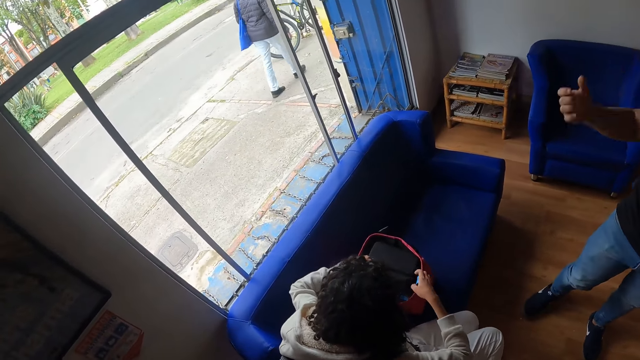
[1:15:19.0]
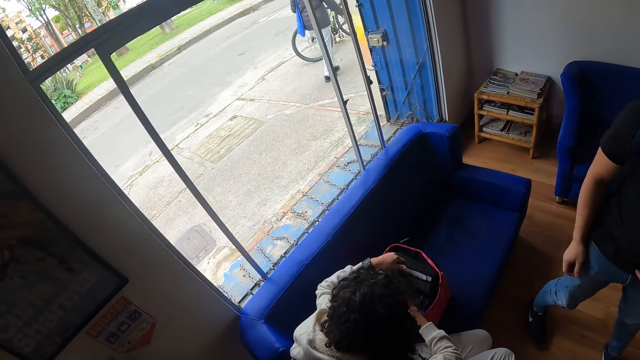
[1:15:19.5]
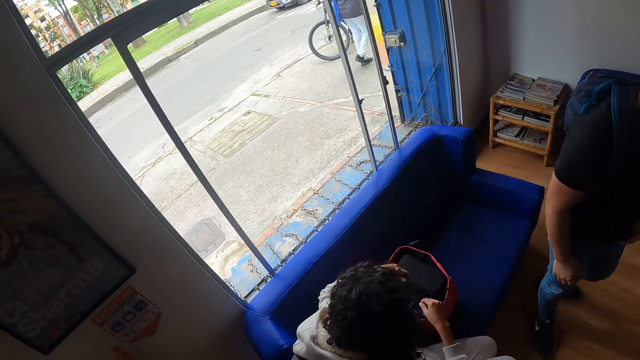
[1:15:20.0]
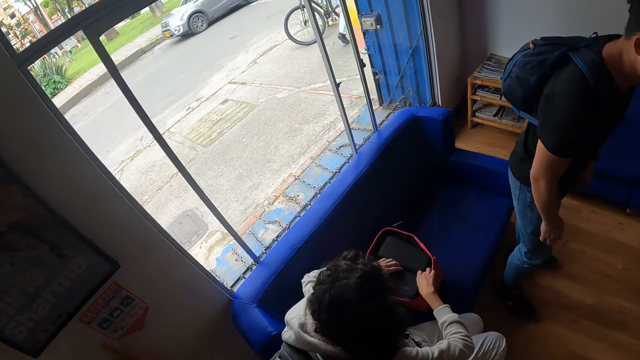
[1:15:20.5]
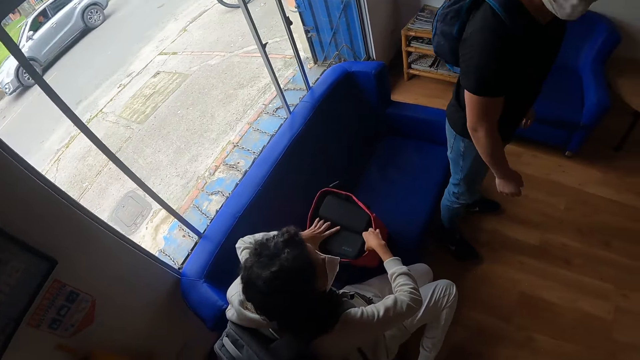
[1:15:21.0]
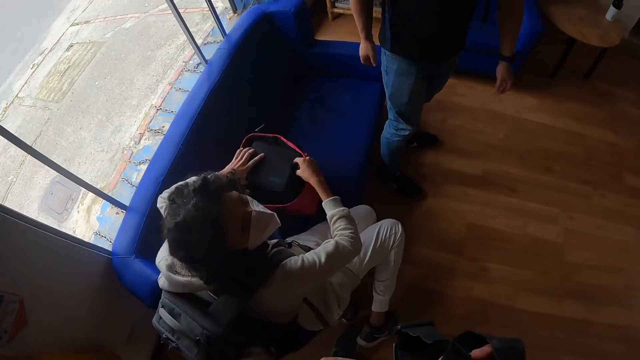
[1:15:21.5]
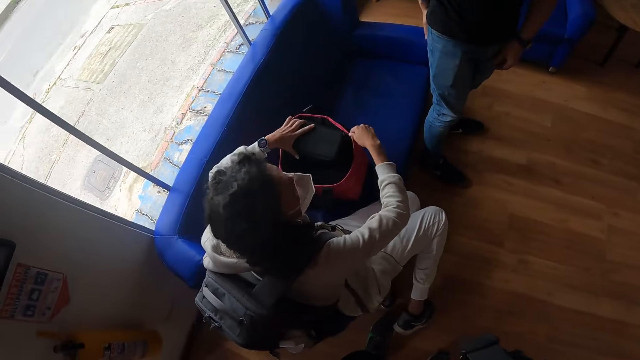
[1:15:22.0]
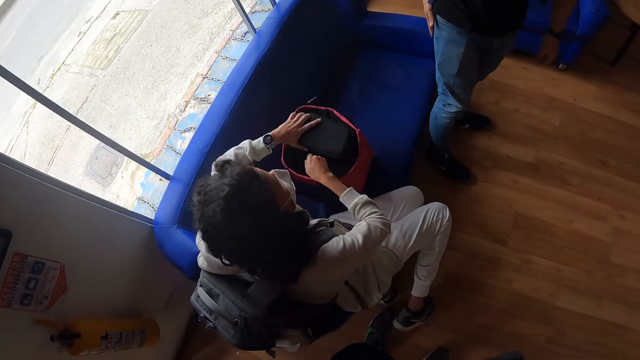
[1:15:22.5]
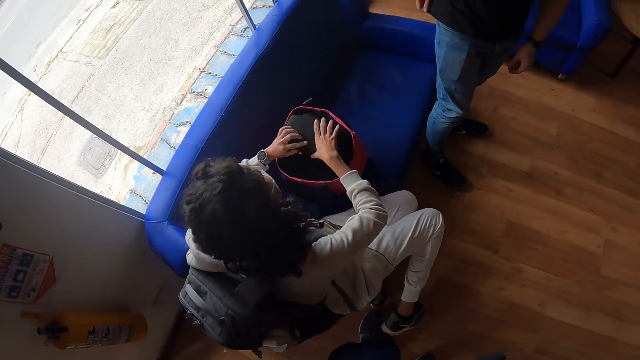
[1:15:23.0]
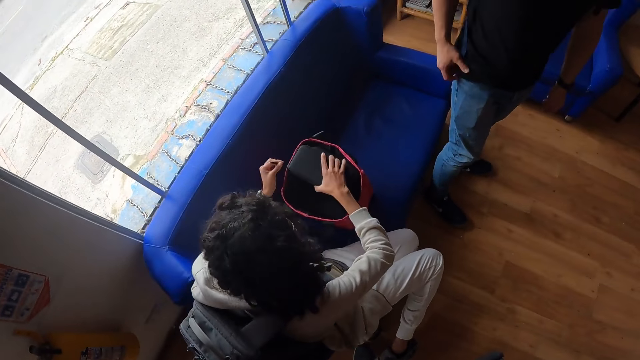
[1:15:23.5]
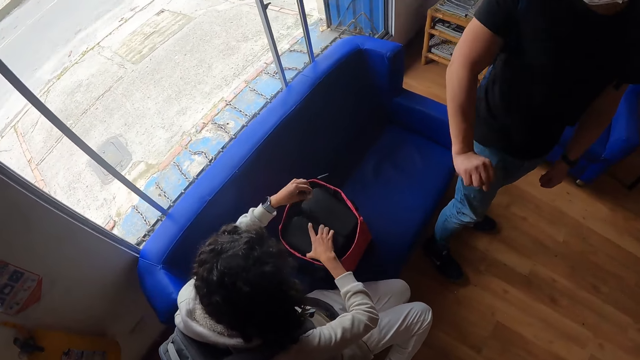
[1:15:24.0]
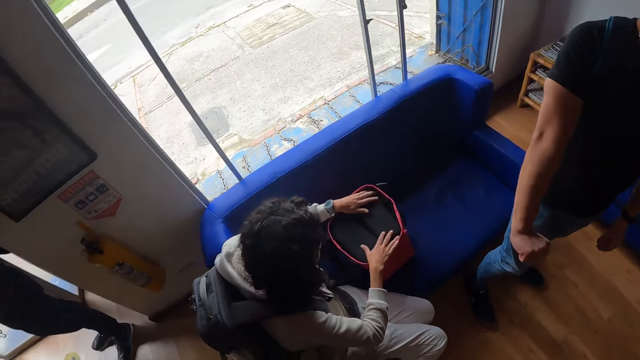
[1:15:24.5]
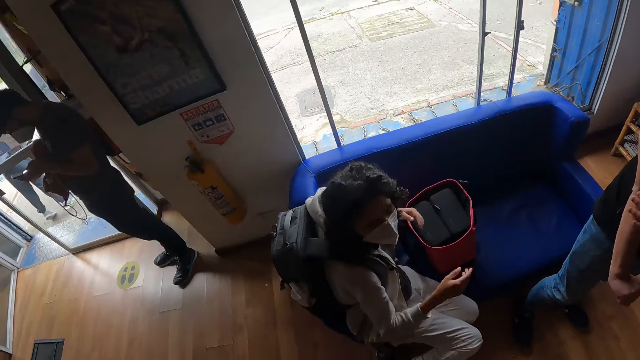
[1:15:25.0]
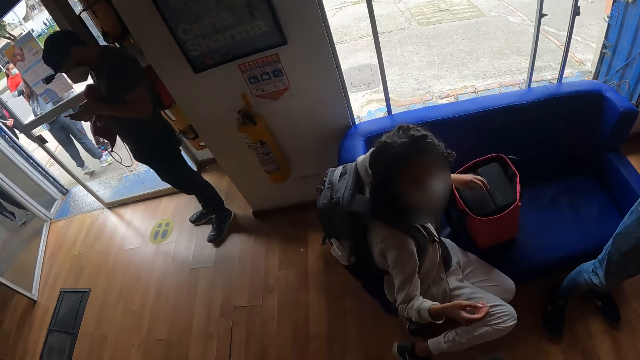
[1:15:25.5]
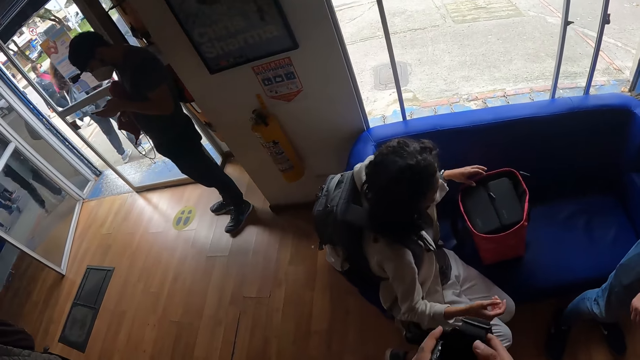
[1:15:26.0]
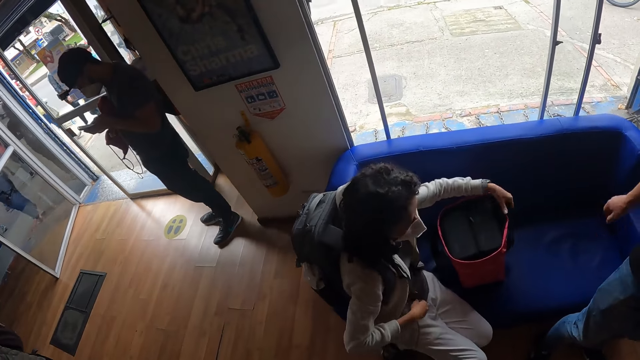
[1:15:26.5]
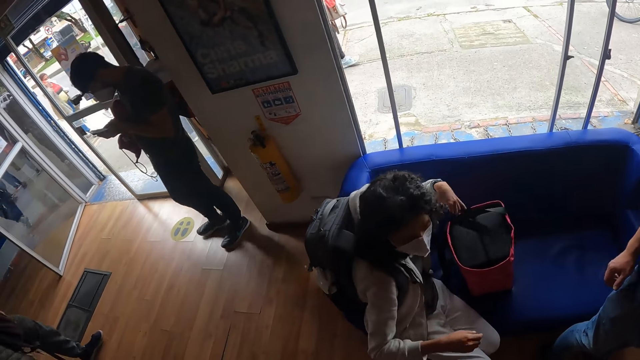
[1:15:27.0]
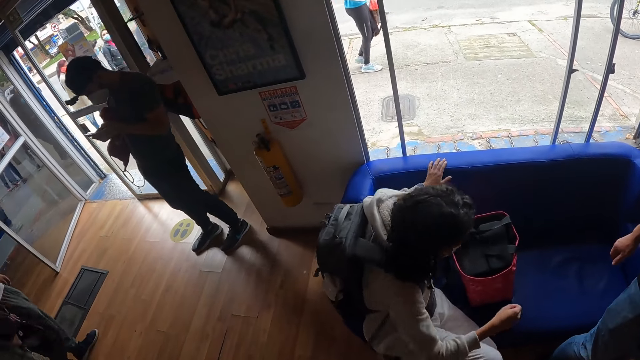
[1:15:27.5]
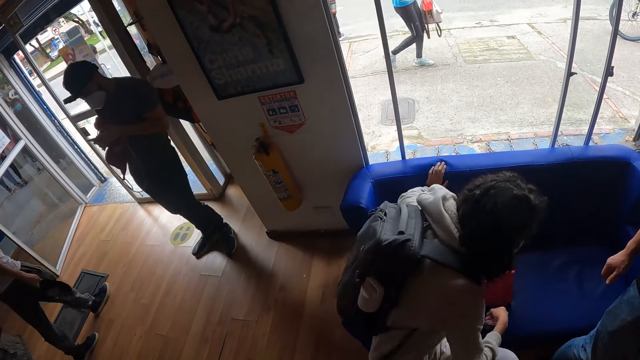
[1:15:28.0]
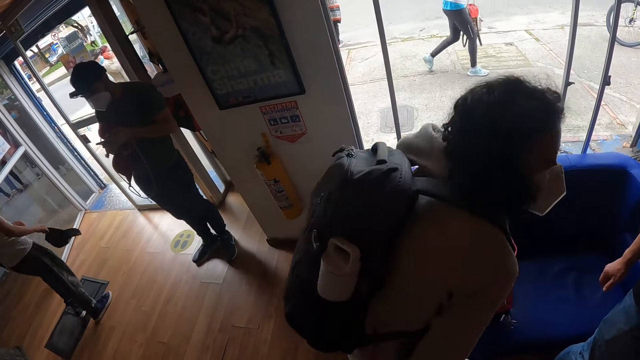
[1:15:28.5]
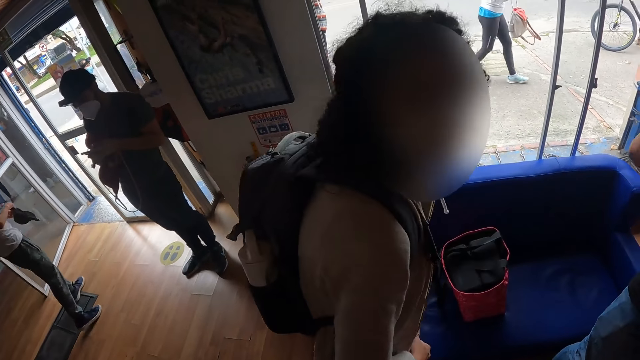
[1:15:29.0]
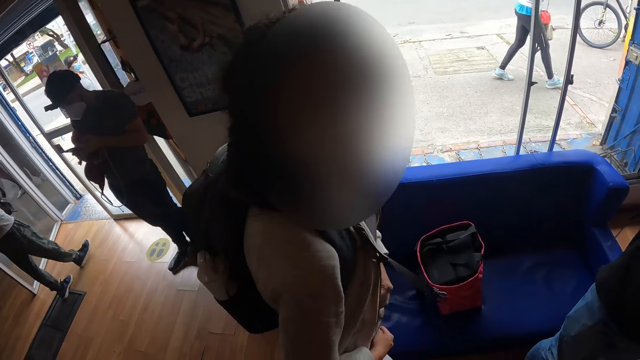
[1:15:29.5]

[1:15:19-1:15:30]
The woman opens the purse or pouch in the bag with both hands, puts the camera piece in the purse with her right hand, and closes the purse in the bag with both hands. The woman picks up the pouch, places the pouch on another pouch, zips the pouch, picks up the pouch, and puts the pouch in the bag. The camera wearer interacts with the woman. They interact with the woman again. The woman lifts the bag strap and stands. A man holds a cap in his right hand.

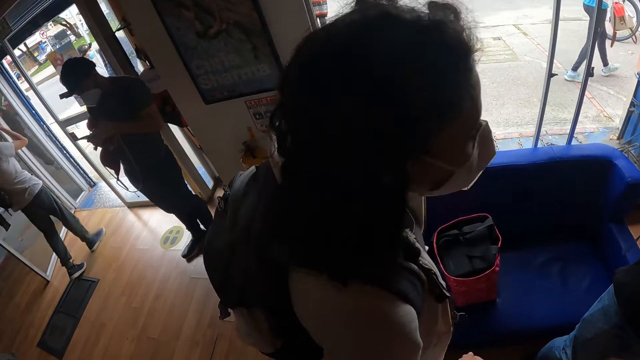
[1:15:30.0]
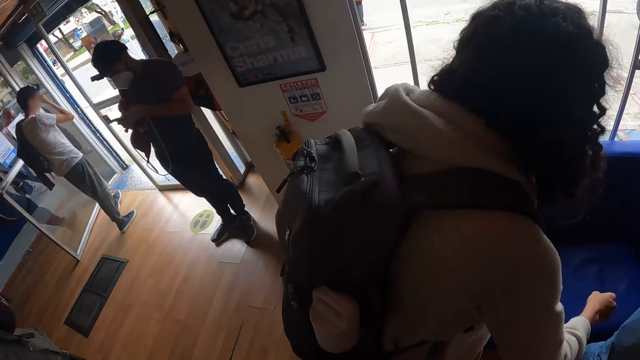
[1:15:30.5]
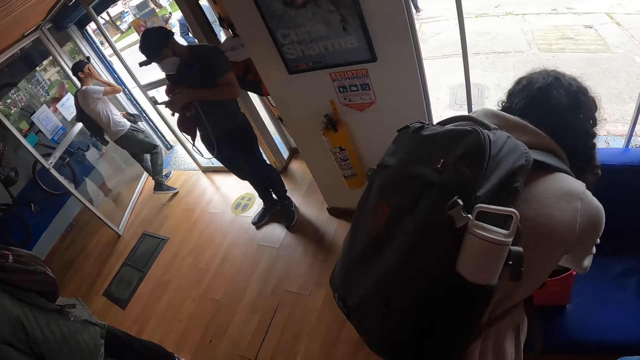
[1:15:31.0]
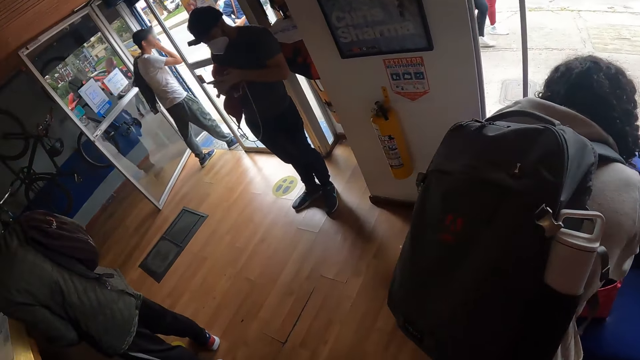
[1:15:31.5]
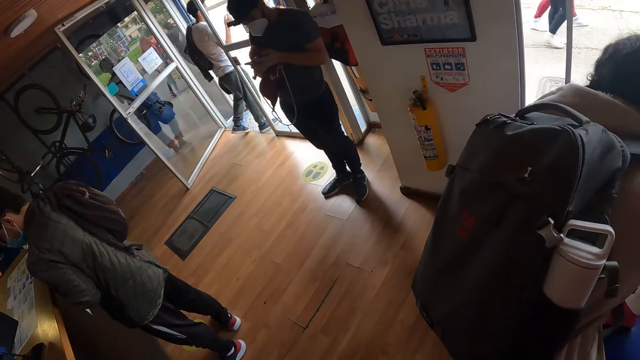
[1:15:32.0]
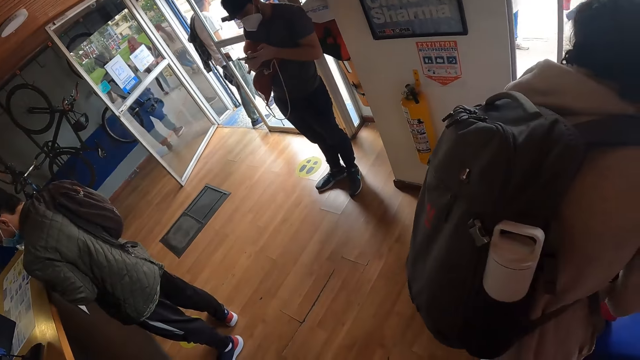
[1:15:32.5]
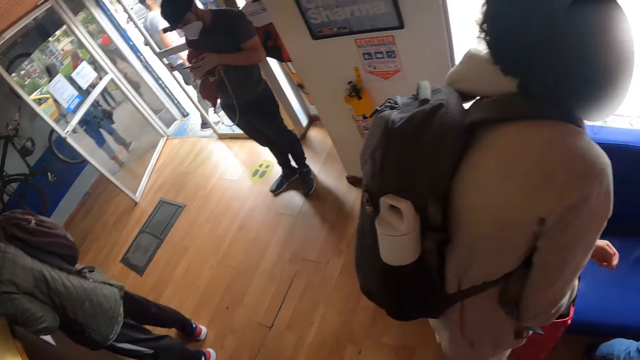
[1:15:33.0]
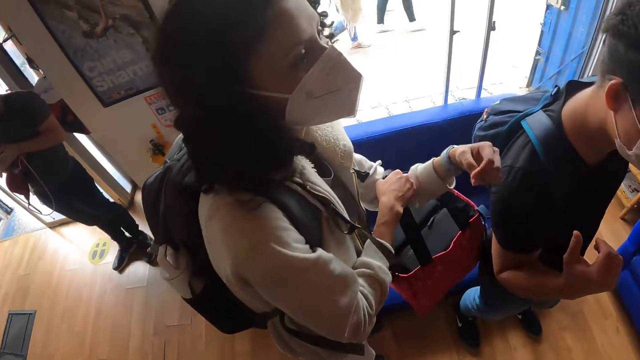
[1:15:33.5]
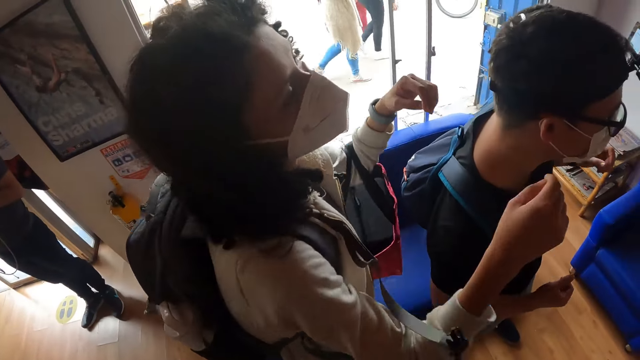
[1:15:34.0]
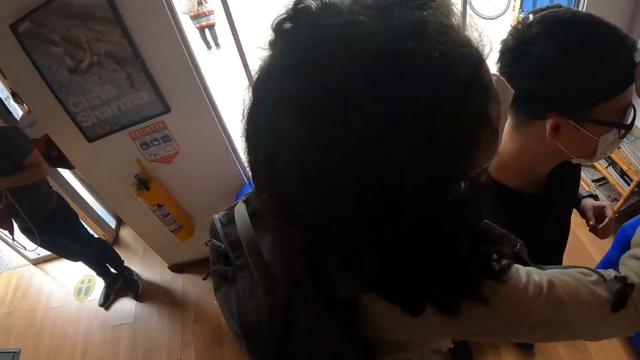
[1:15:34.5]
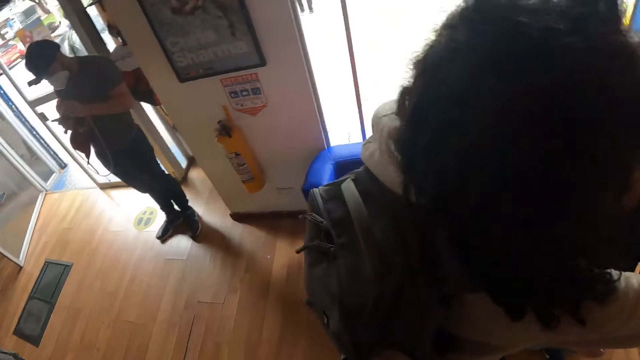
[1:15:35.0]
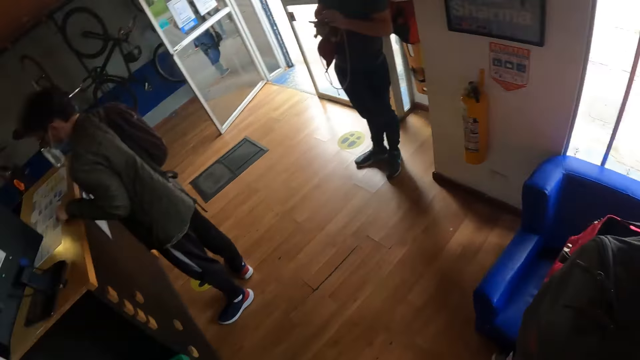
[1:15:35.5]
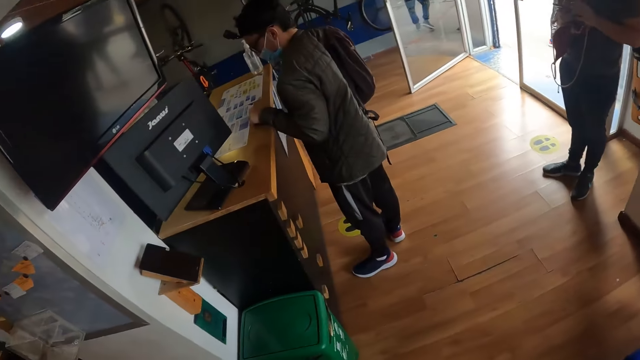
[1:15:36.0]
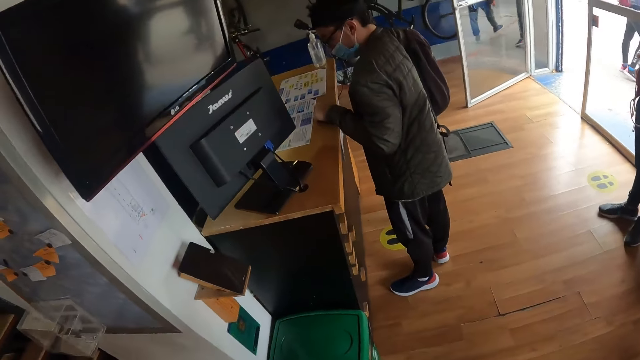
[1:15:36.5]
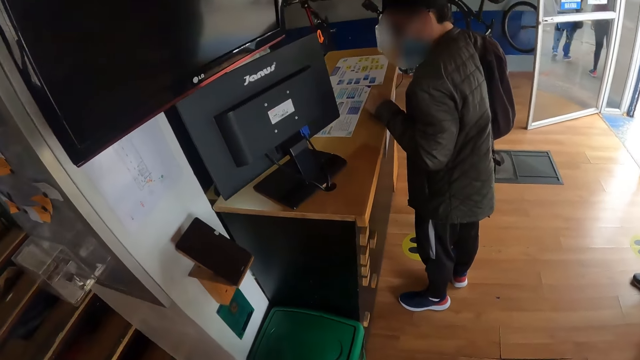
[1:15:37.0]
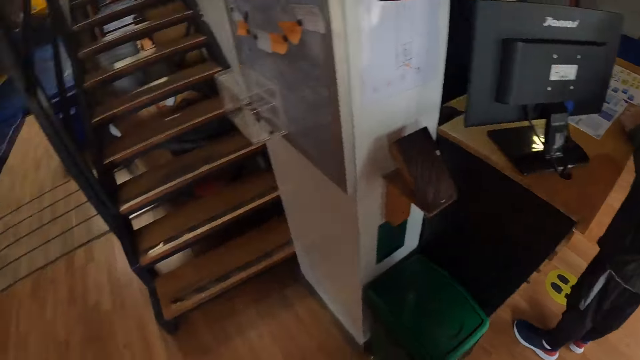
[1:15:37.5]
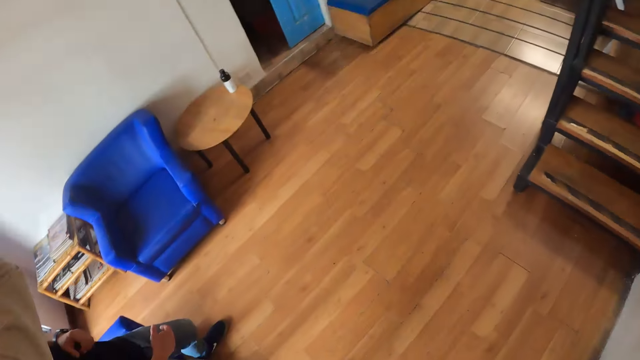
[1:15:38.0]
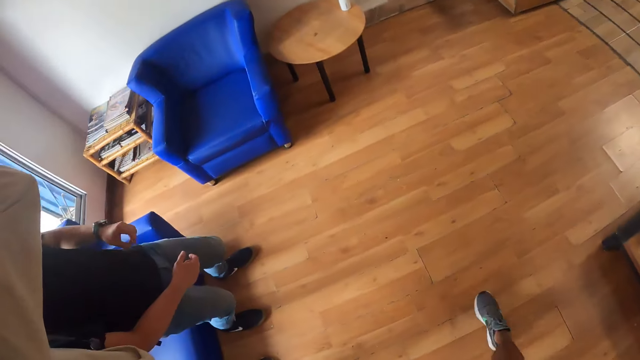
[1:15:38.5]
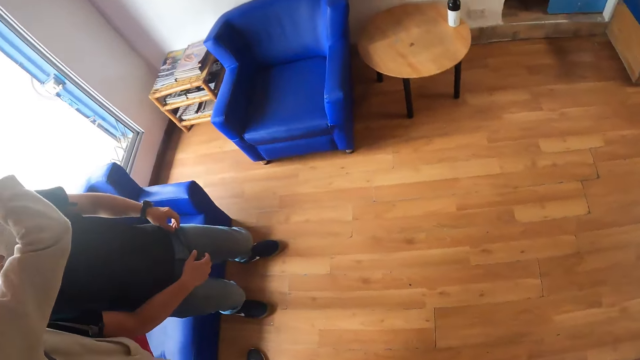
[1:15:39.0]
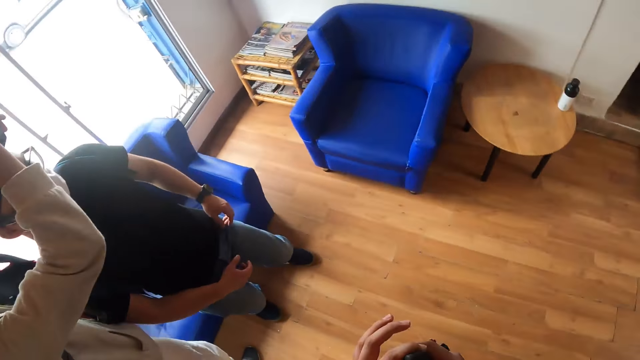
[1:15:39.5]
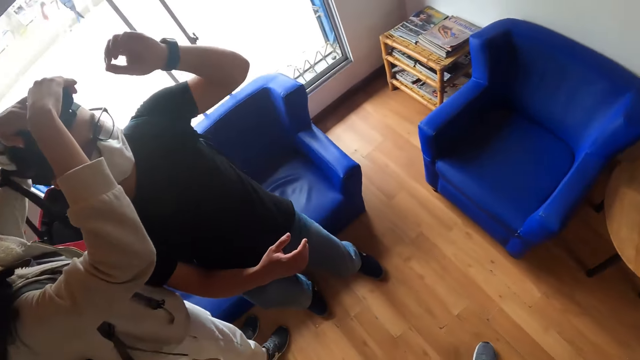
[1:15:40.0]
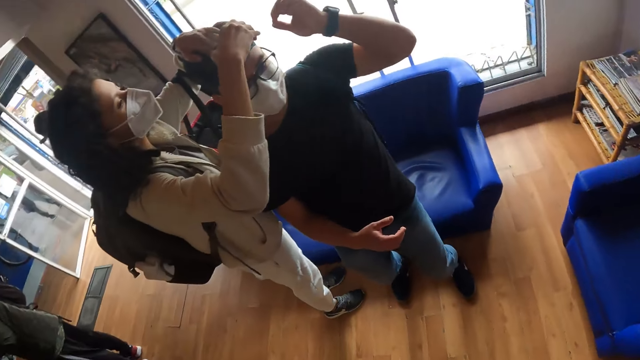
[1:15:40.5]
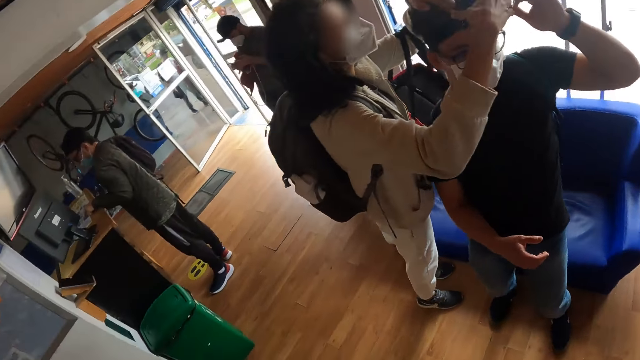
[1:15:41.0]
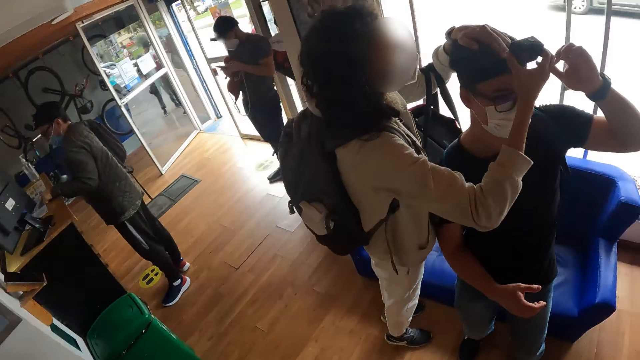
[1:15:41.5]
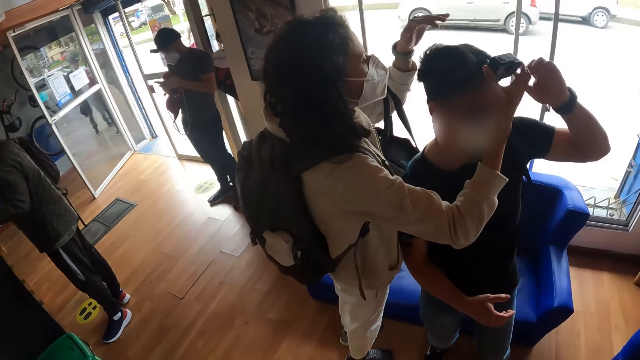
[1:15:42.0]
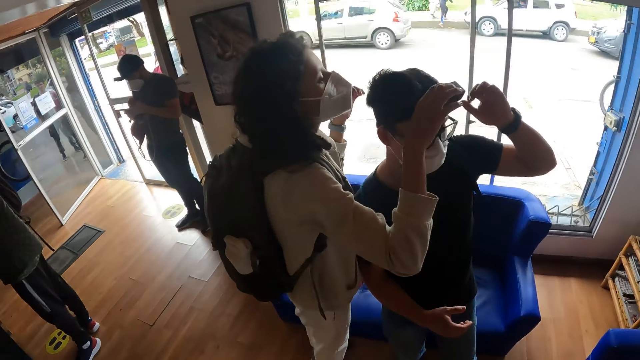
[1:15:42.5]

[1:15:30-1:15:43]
The woman carries the bag from a couch with her left hand and puts the bag straps in the hand. The woman adjusts the camera on a man's forehead with her right hand. The camera wearer turns around. They stare at the woman.
